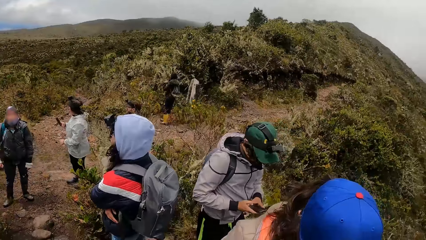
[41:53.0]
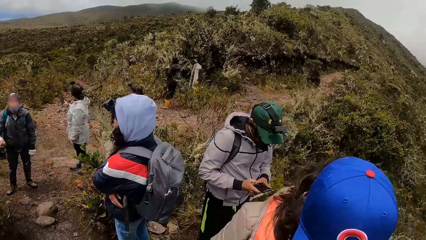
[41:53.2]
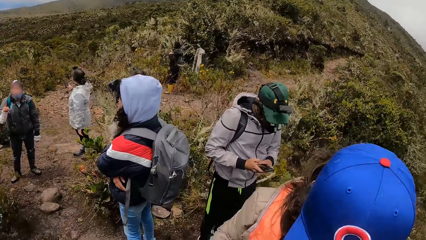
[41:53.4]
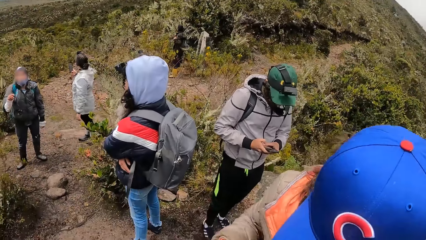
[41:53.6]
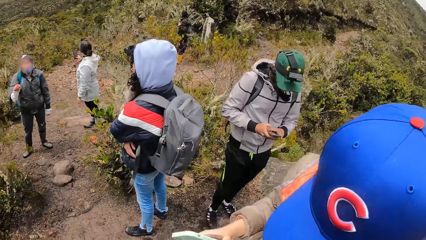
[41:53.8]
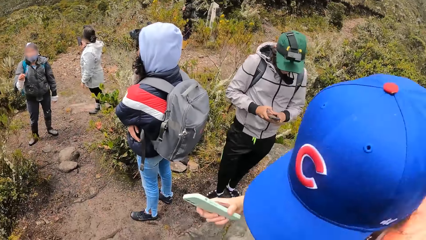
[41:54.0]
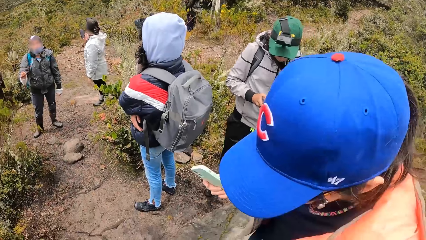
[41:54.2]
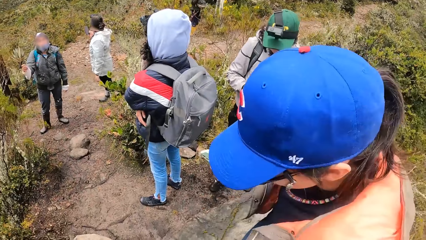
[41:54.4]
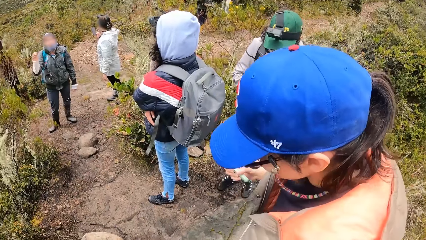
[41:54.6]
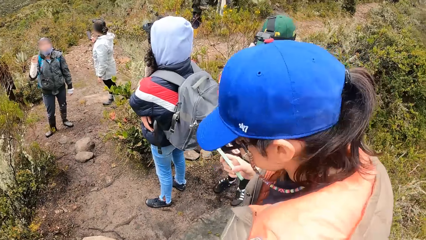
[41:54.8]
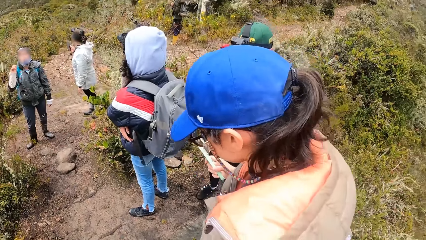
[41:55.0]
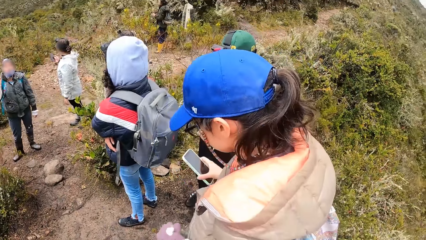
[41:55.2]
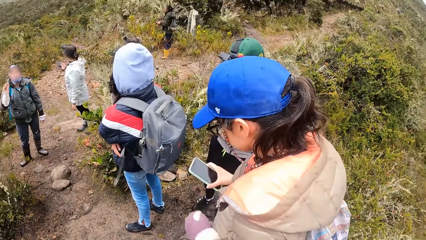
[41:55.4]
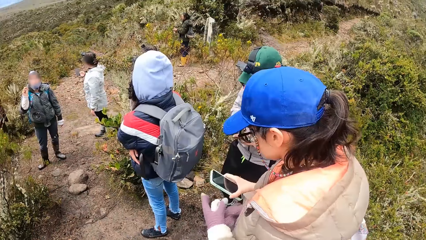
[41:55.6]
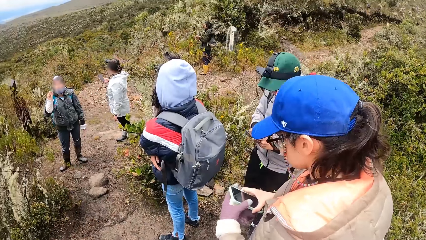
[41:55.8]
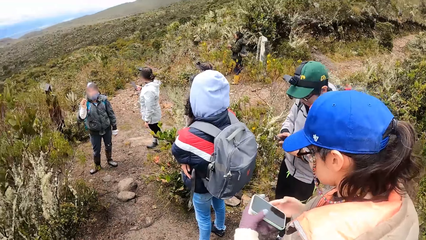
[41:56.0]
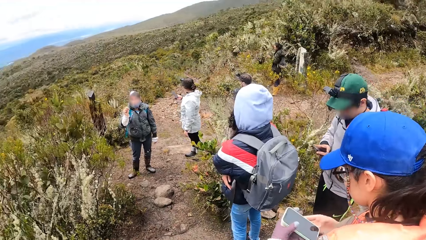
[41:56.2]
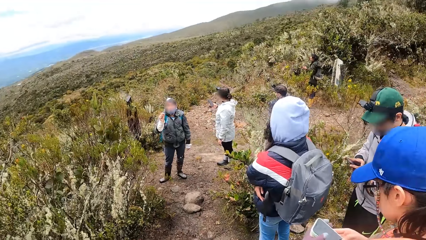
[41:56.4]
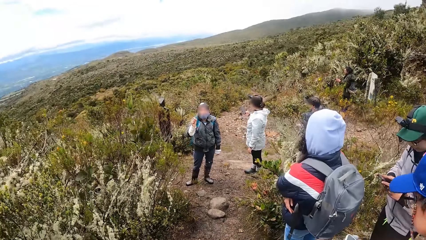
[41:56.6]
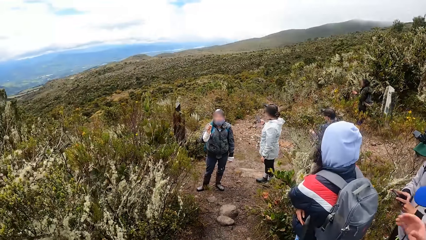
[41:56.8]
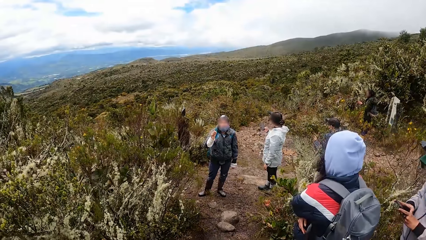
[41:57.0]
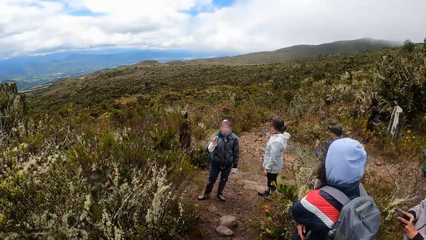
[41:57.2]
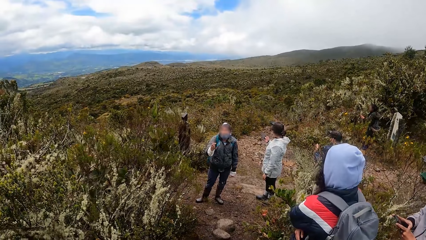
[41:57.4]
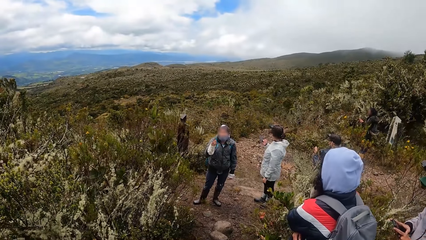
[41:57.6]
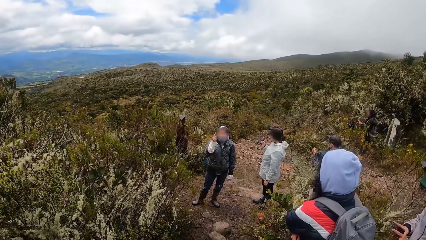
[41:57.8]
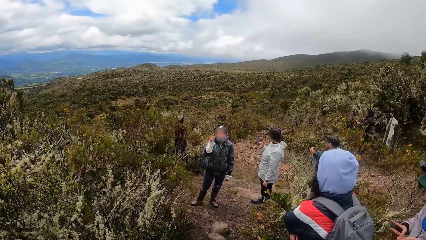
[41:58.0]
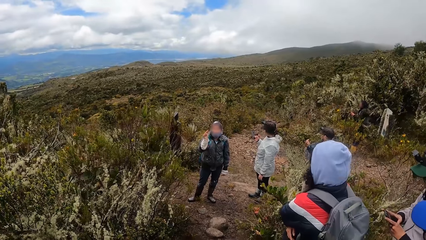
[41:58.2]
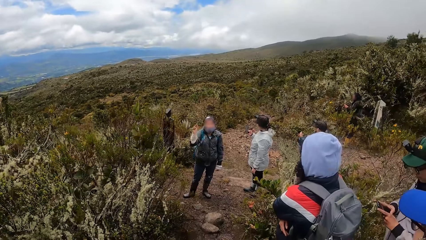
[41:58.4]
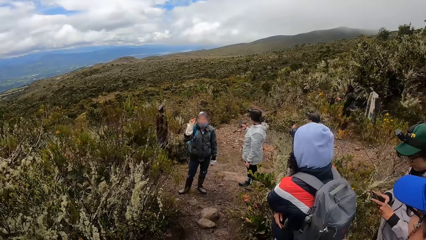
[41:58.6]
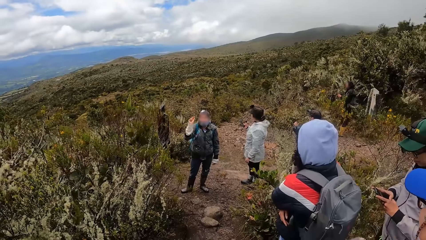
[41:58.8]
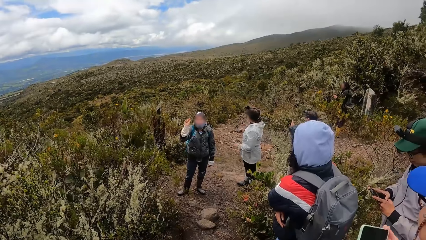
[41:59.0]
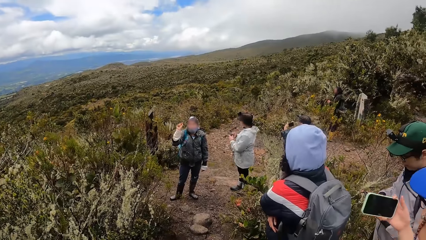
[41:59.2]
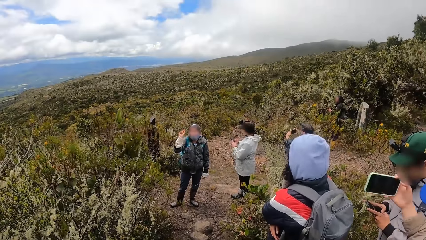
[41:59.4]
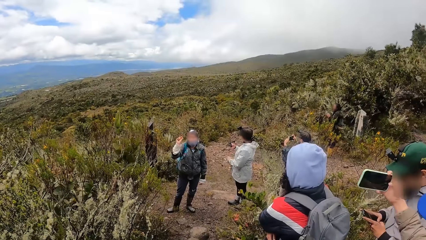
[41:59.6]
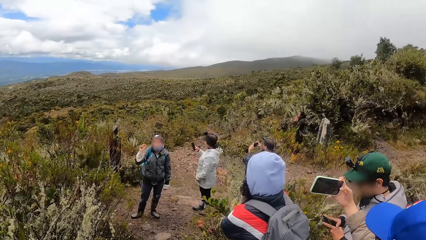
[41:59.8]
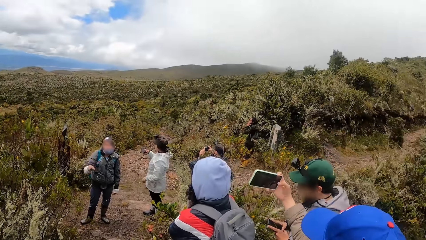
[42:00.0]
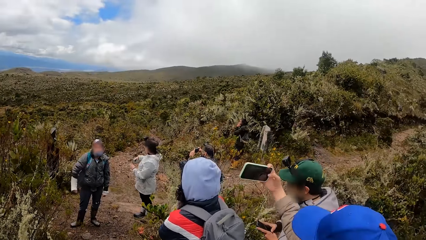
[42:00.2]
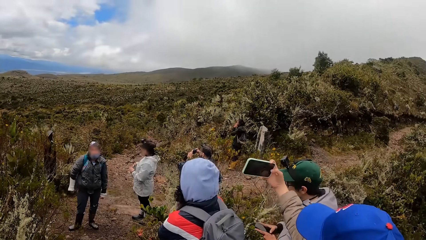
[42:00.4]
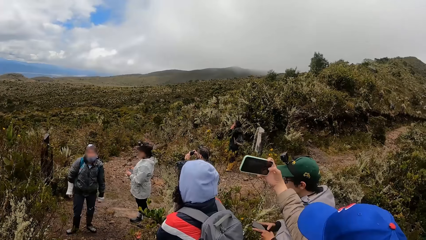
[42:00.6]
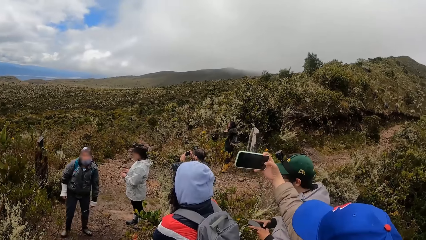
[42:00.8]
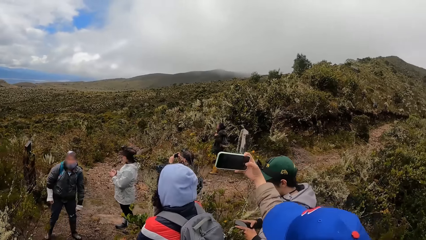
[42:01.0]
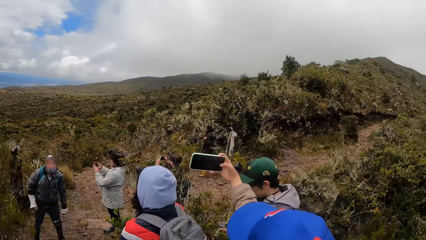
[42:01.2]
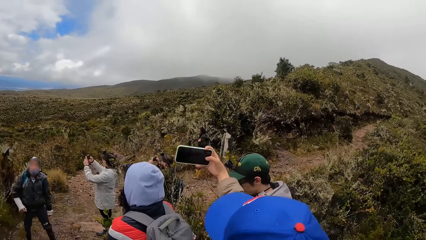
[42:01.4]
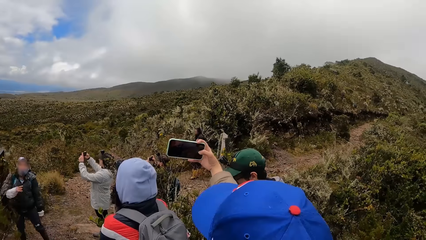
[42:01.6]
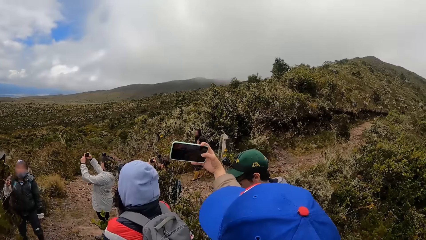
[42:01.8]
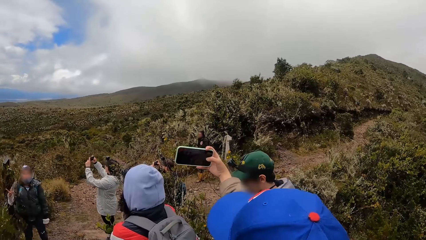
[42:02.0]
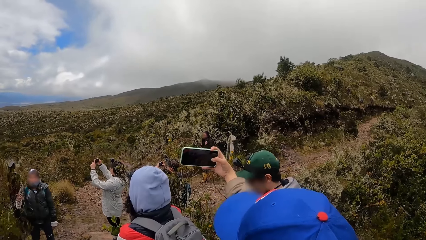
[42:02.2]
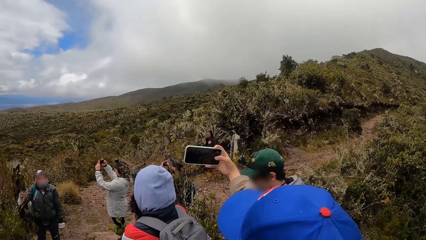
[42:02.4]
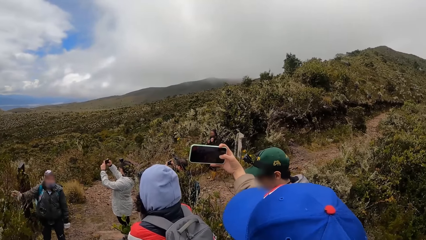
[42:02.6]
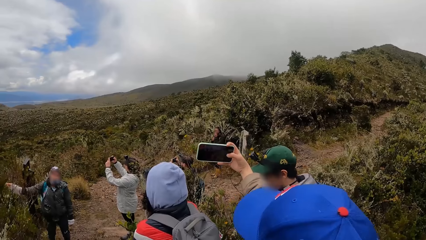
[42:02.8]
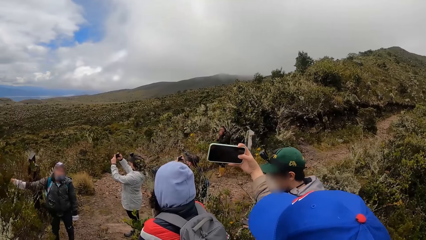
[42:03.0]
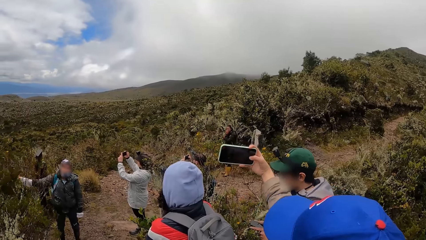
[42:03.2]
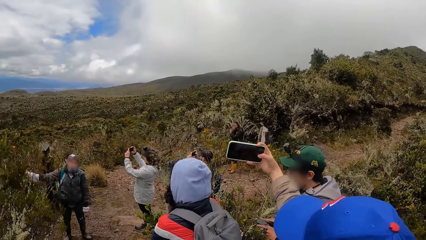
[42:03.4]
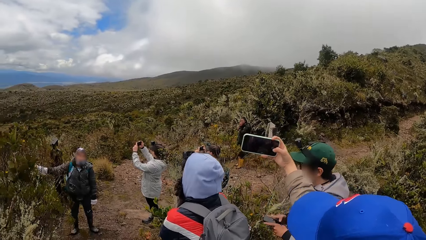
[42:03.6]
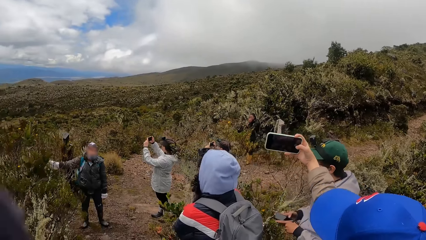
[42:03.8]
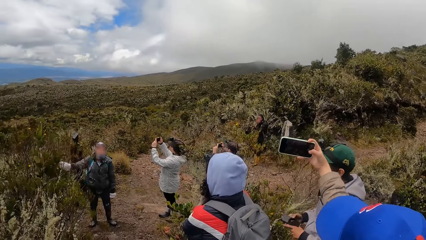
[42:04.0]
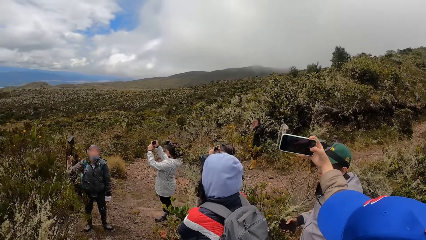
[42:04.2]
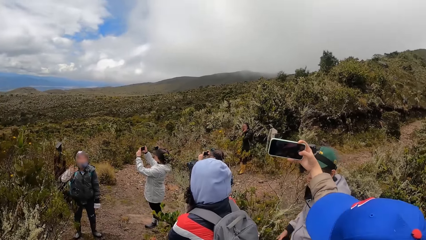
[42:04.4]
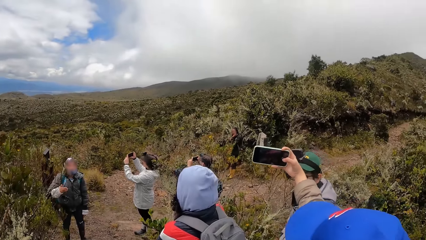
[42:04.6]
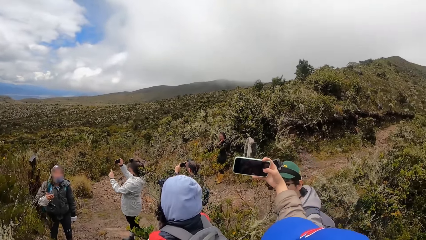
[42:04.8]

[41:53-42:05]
A woman takes a picture with a phone in her right hand.

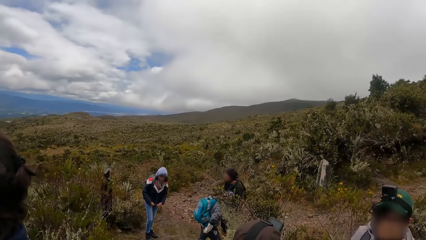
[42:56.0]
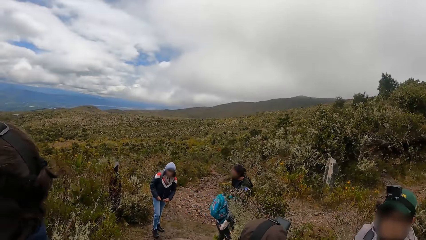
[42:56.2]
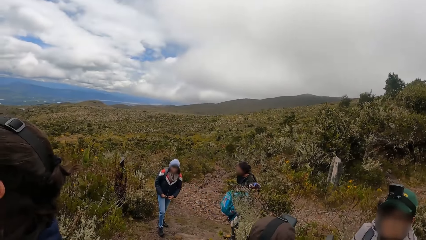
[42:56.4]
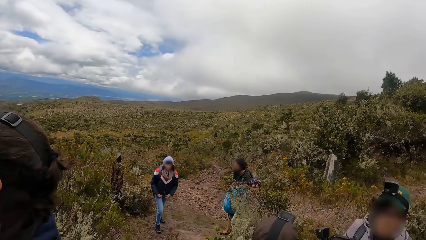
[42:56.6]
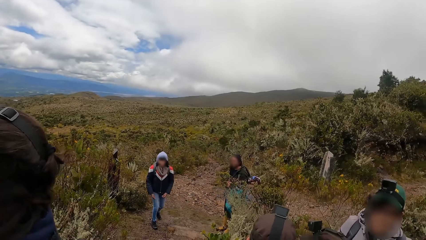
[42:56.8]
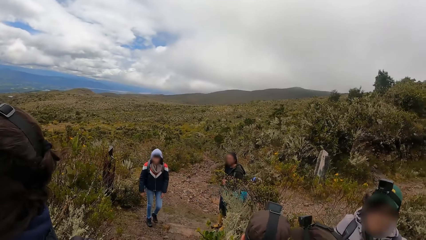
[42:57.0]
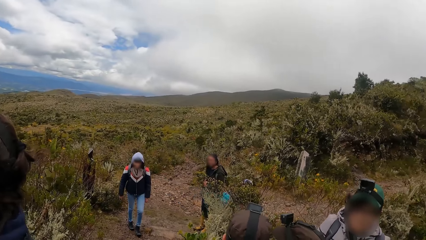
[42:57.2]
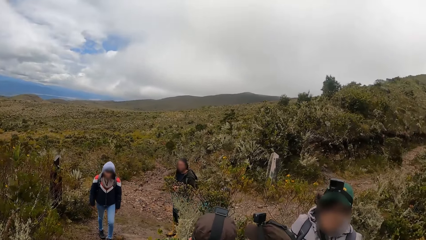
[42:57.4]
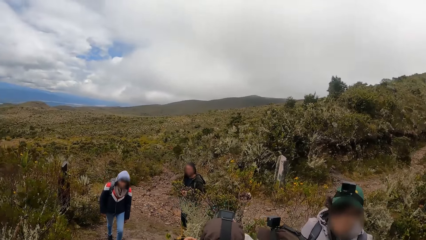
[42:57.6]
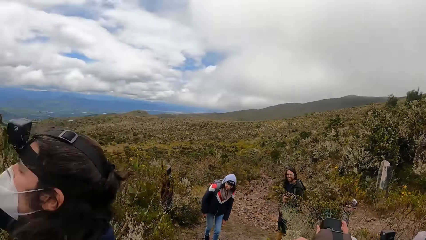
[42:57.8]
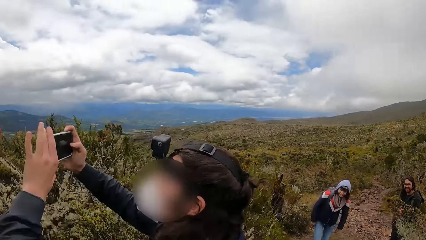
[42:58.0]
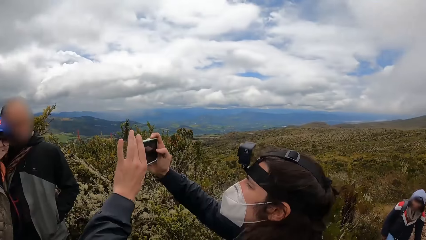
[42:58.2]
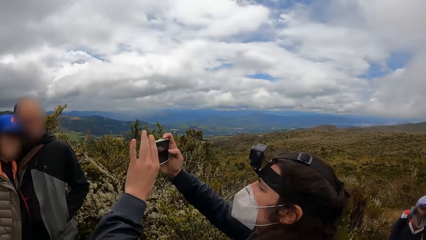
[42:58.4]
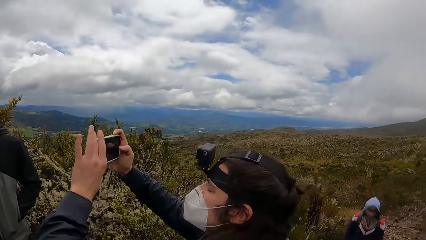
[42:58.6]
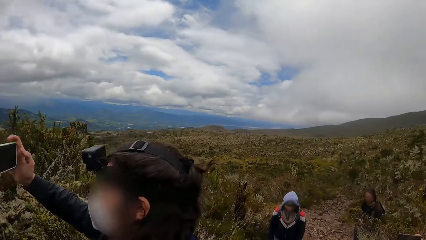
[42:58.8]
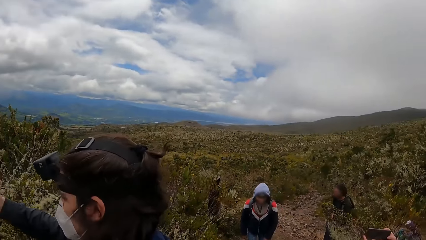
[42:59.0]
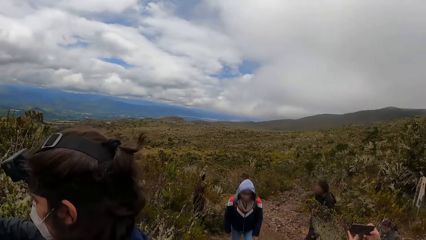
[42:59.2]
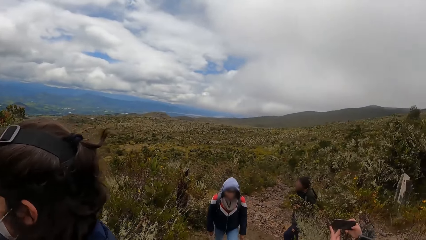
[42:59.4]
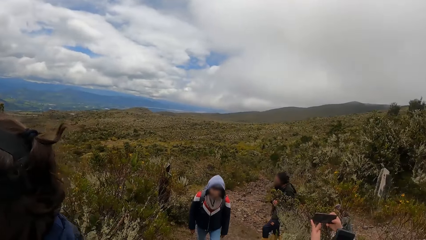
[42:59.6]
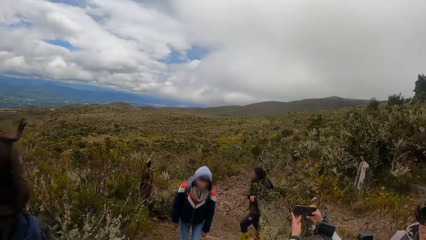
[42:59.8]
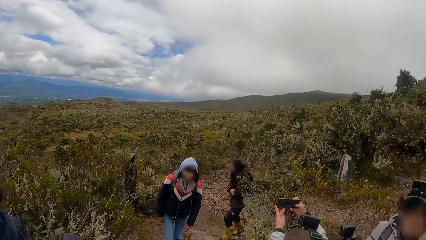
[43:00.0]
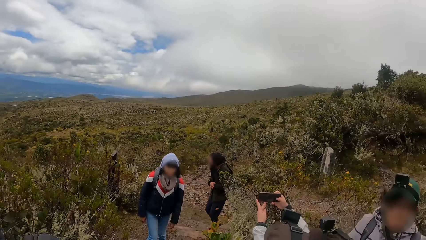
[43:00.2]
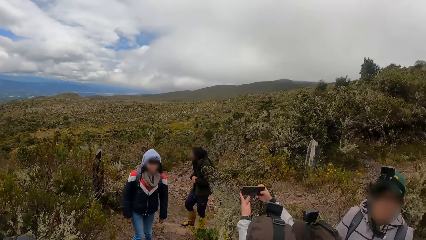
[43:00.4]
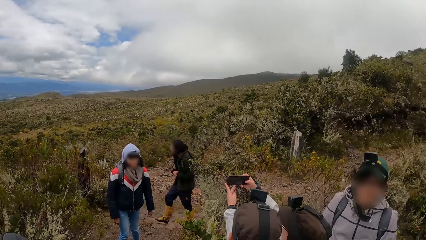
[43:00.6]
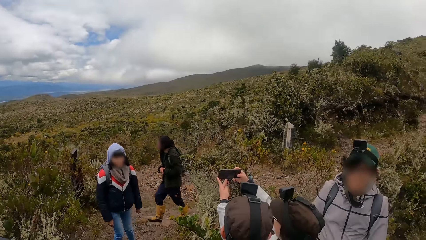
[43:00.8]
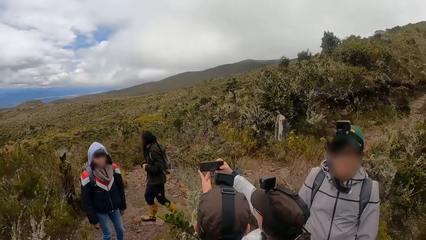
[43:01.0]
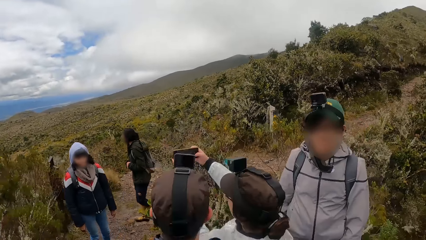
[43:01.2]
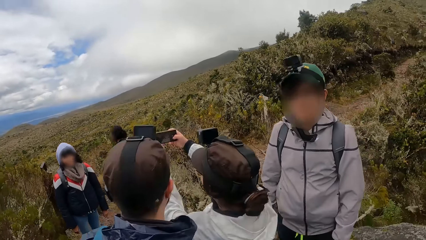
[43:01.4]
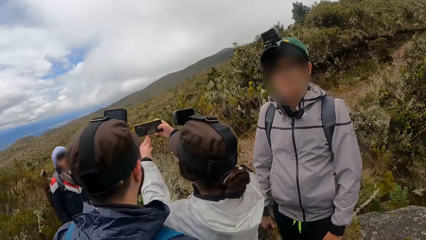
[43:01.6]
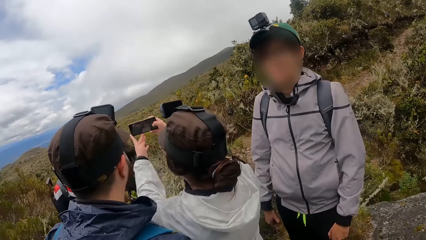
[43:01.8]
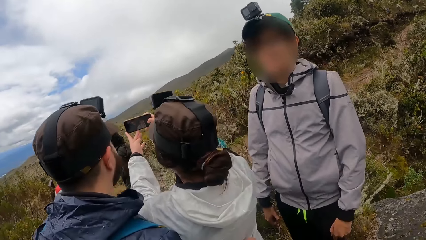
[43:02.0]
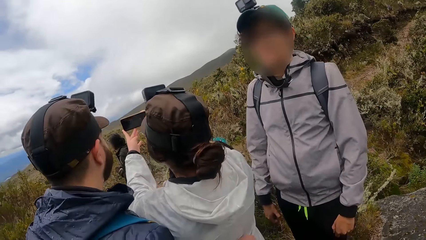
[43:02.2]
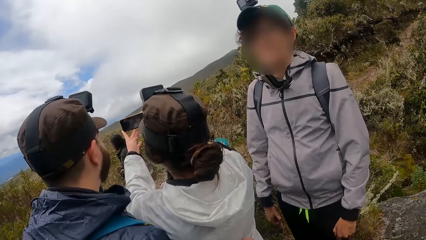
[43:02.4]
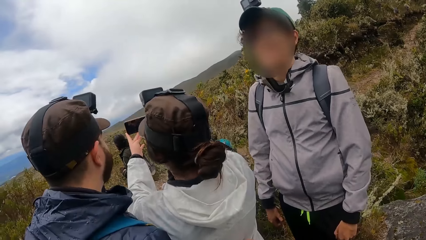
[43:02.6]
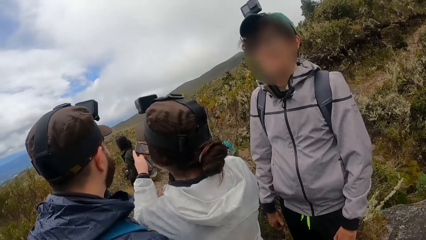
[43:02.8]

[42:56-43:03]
A man takes a picture with a phone in both hands. A woman takes a picture with a phone in both hands.
